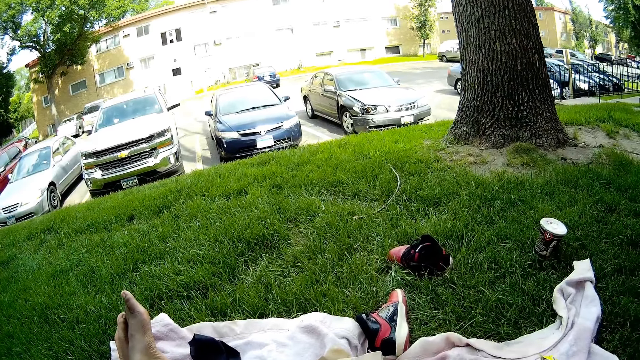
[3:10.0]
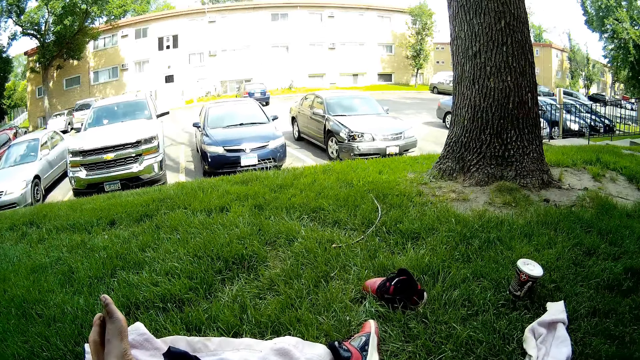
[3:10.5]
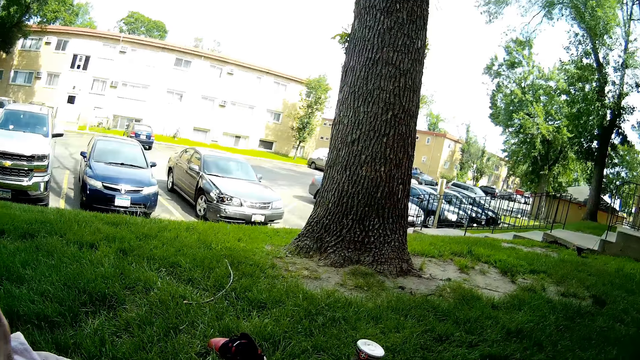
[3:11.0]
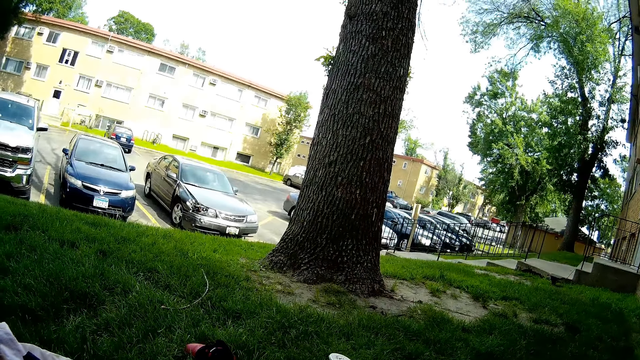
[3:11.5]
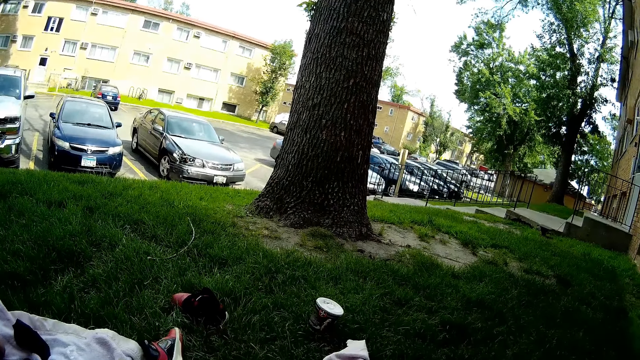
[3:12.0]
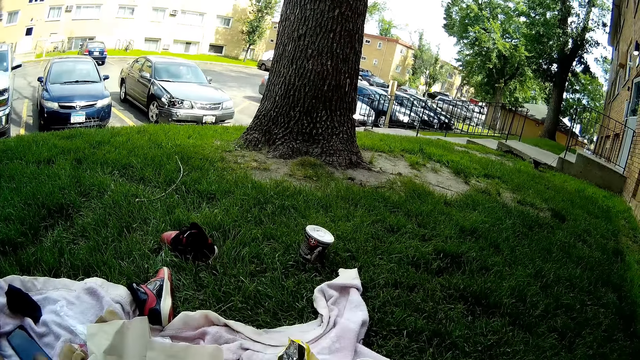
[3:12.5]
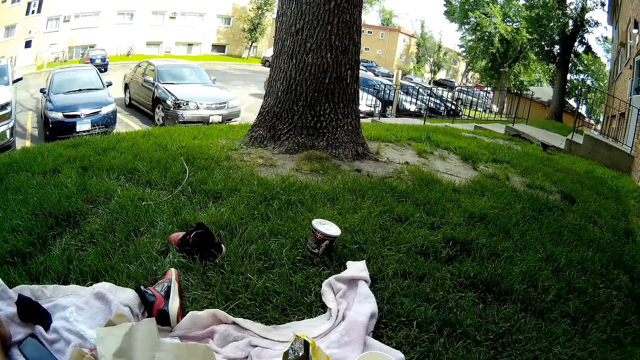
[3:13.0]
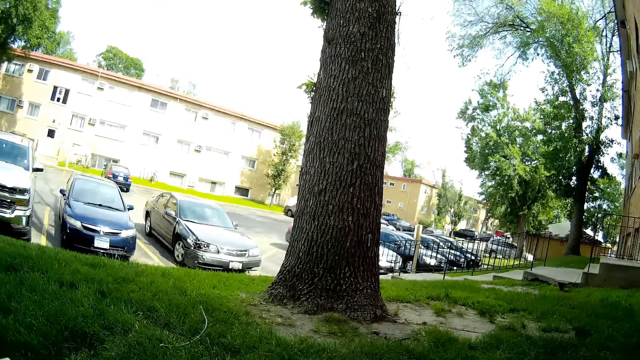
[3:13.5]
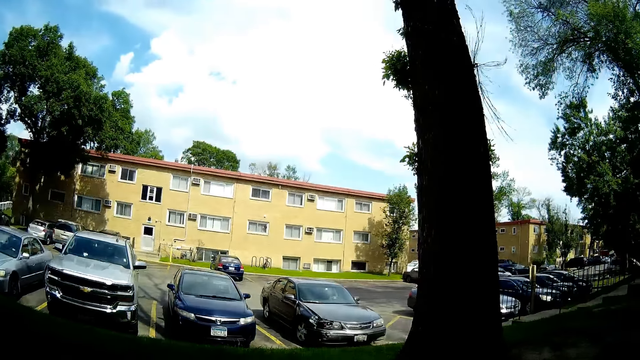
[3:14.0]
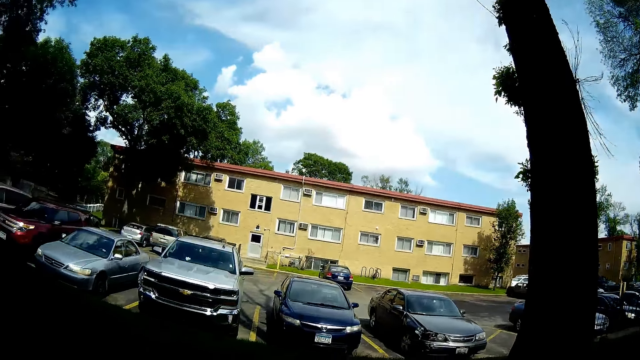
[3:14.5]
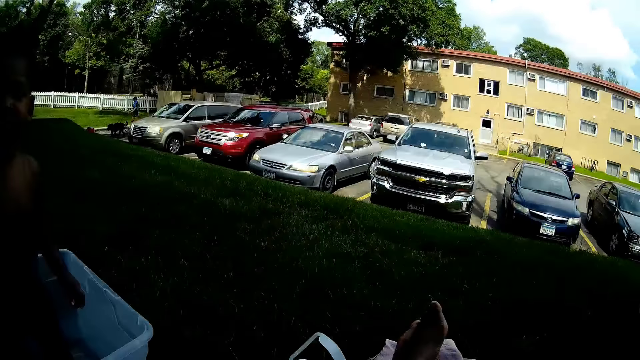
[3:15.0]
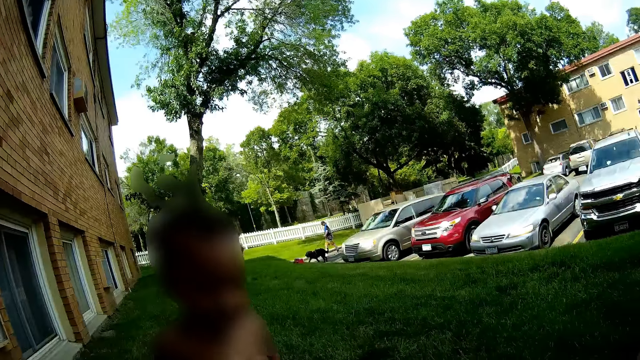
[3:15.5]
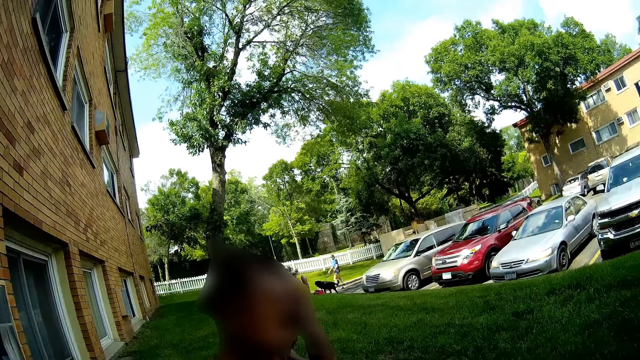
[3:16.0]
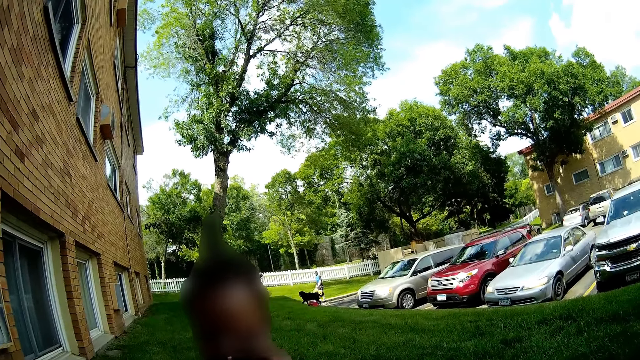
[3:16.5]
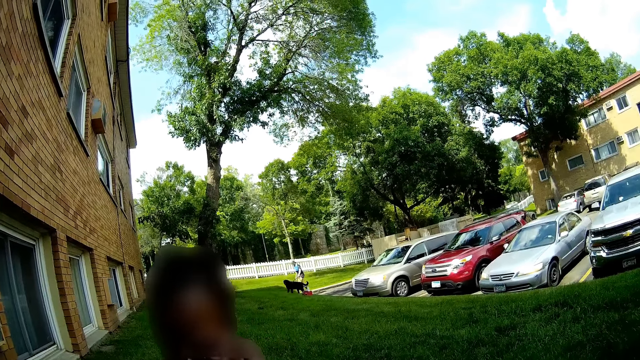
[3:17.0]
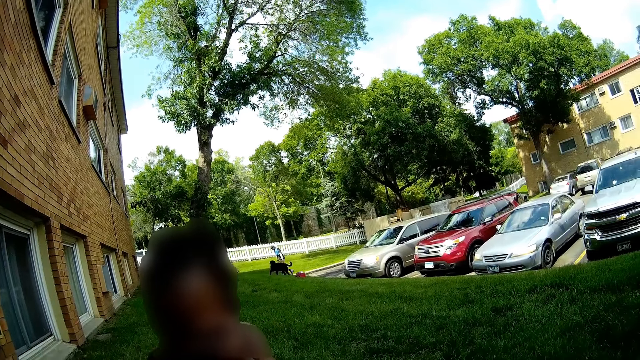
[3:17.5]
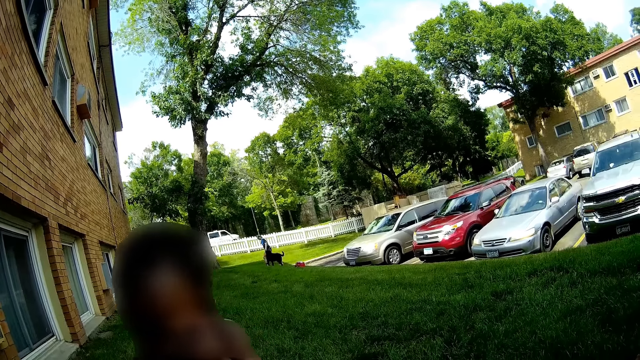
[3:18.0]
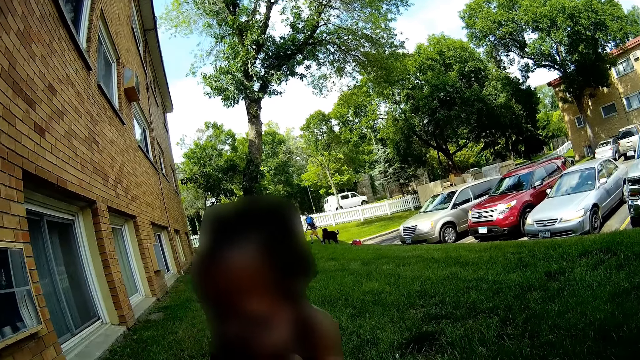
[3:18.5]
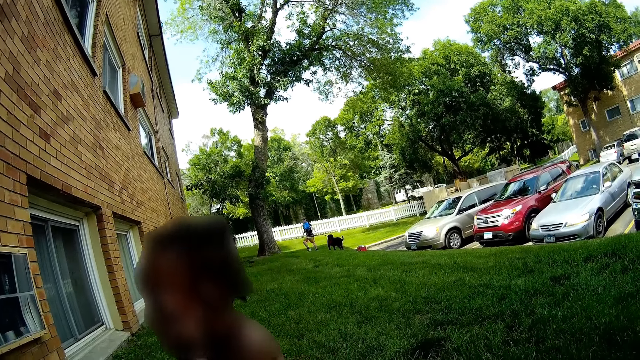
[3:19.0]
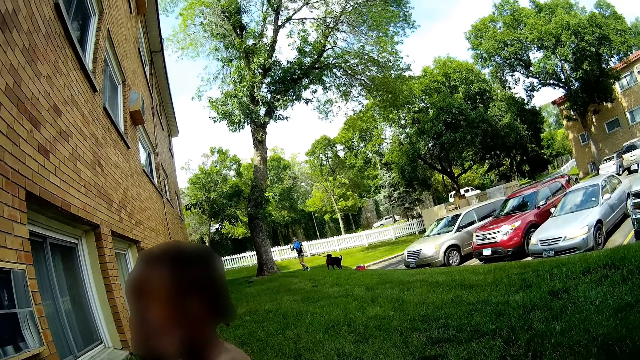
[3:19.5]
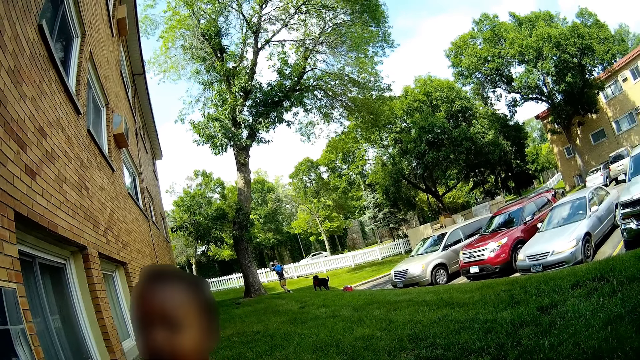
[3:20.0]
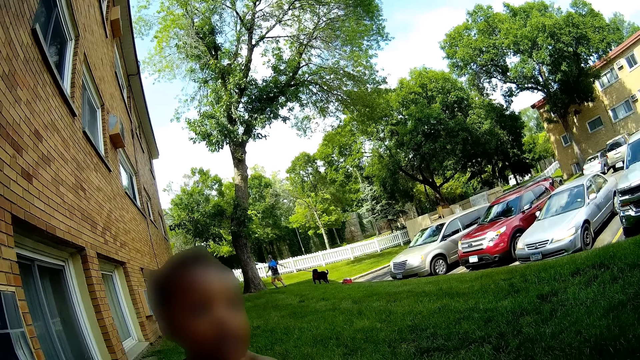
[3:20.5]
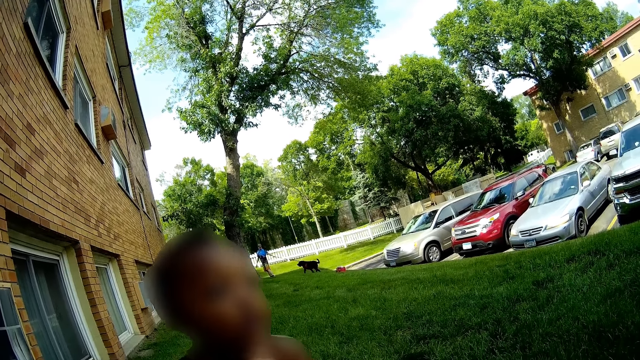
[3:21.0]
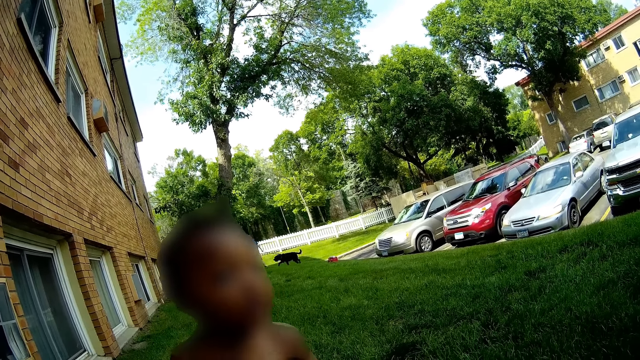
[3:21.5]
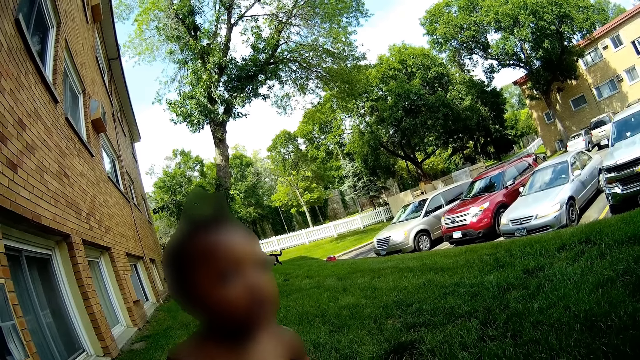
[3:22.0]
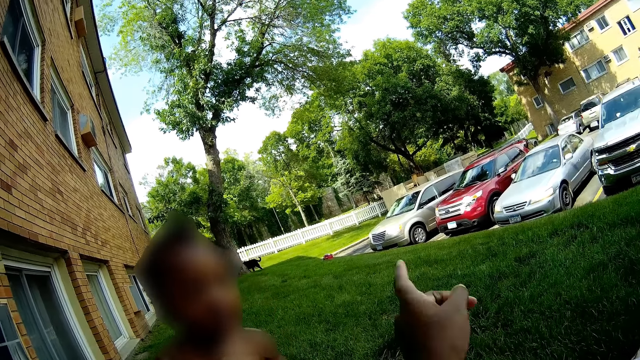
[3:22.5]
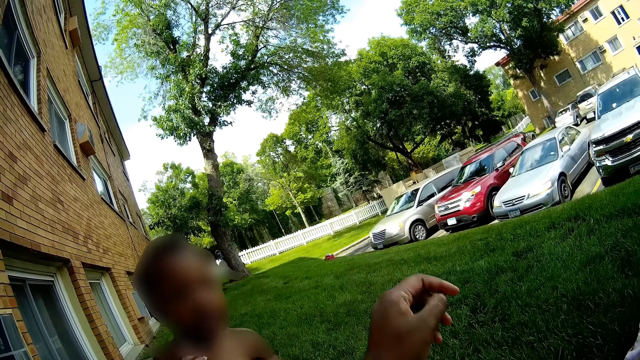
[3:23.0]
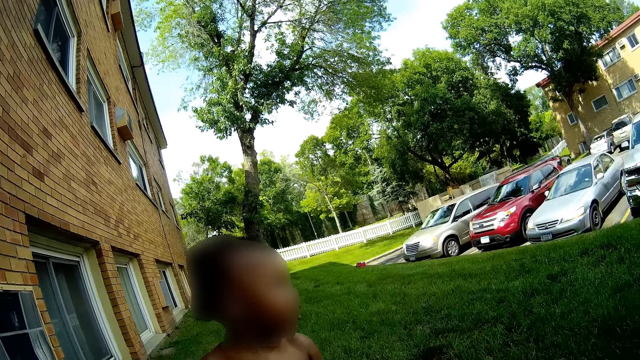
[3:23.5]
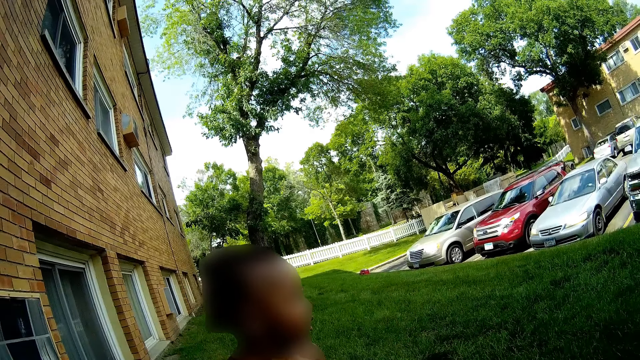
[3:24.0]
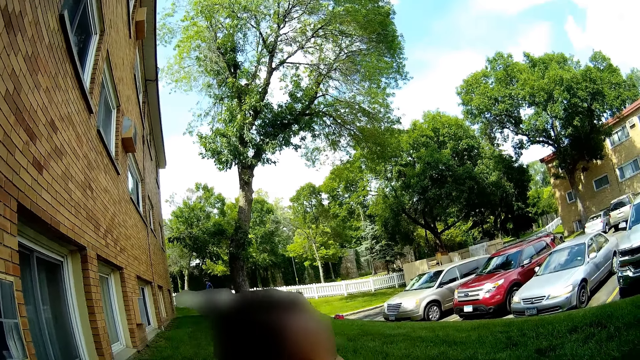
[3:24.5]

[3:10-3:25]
The camera wearer looks around. A man walks with a dog in the parking lot. The boy touches the side of his head with his left hand. The camera wearer interacts with the man. The boy stands beside the camera wearer. The camera wearer interacts with the boy. She points towards the direction of the man with her right hand.

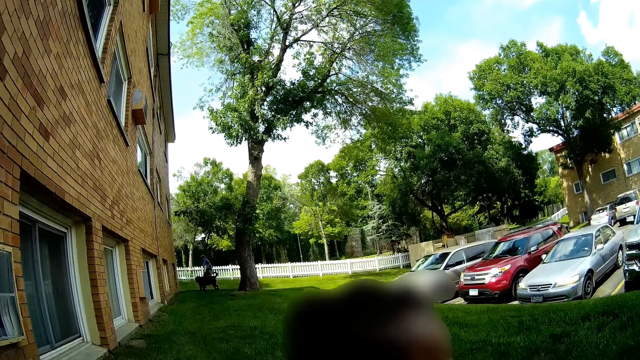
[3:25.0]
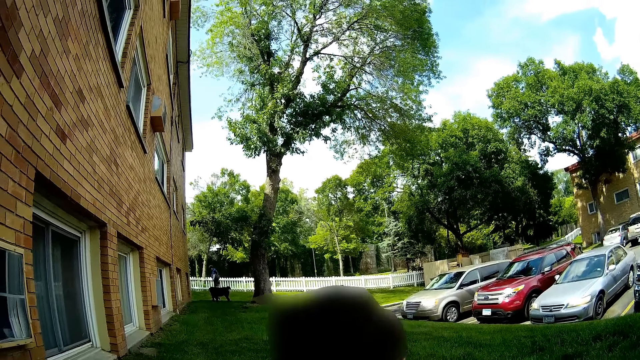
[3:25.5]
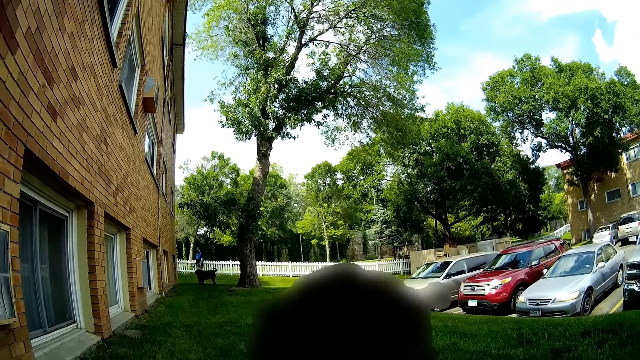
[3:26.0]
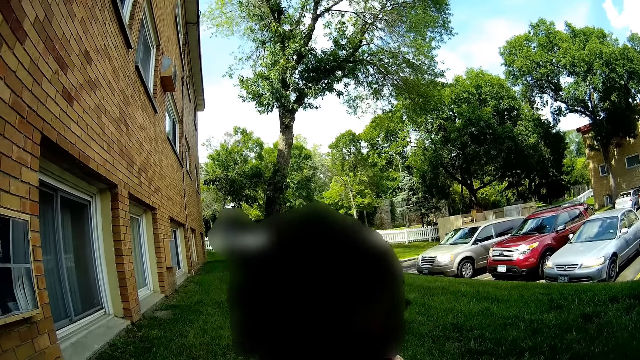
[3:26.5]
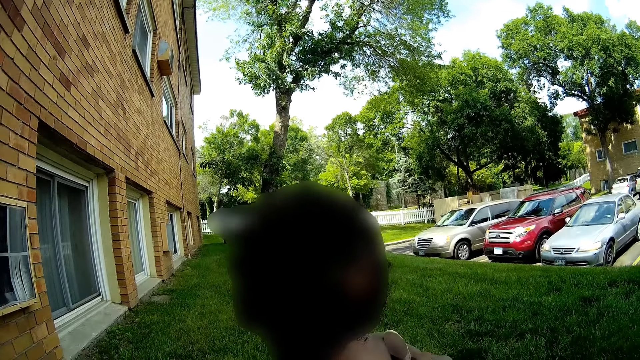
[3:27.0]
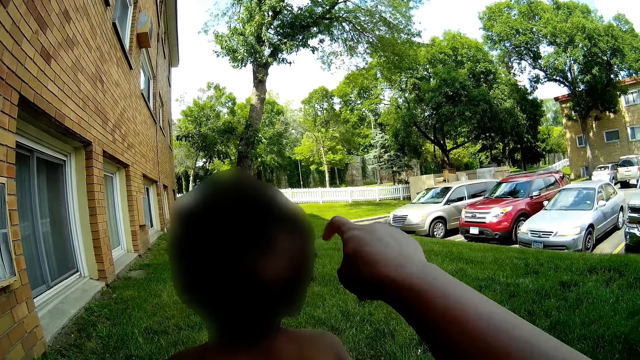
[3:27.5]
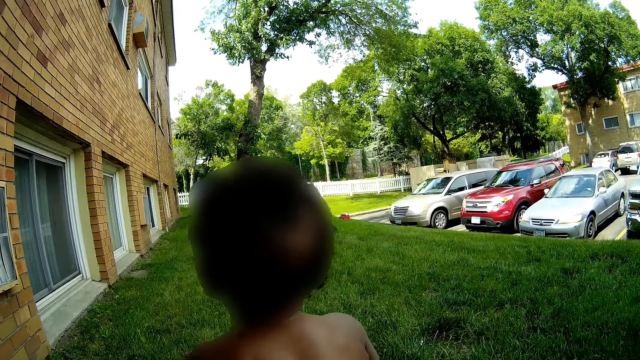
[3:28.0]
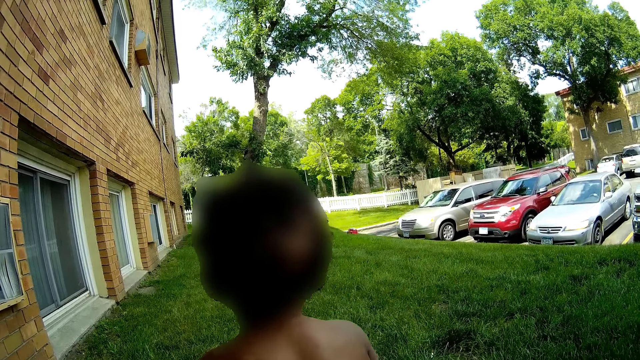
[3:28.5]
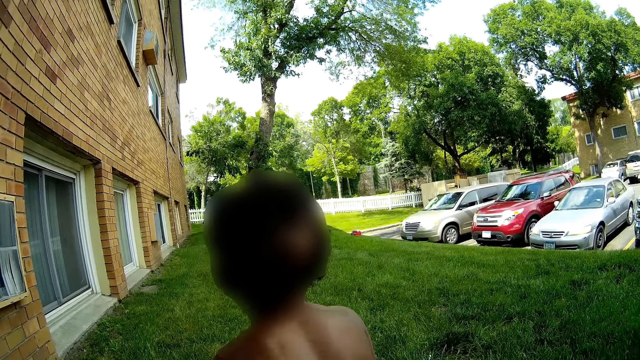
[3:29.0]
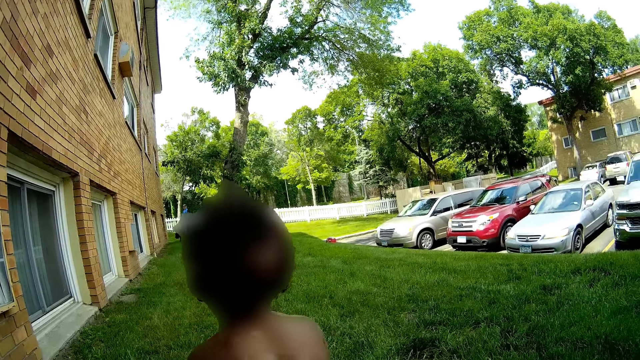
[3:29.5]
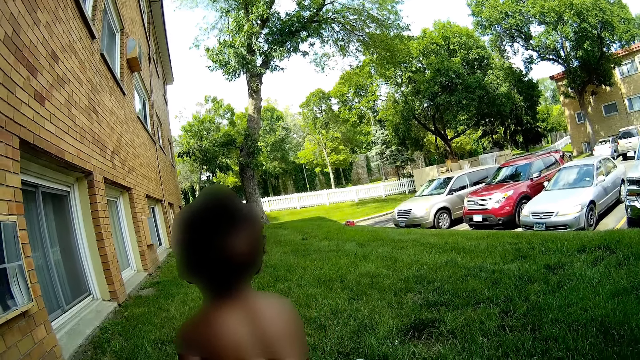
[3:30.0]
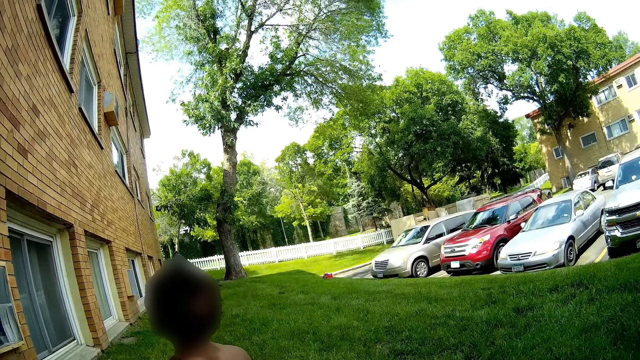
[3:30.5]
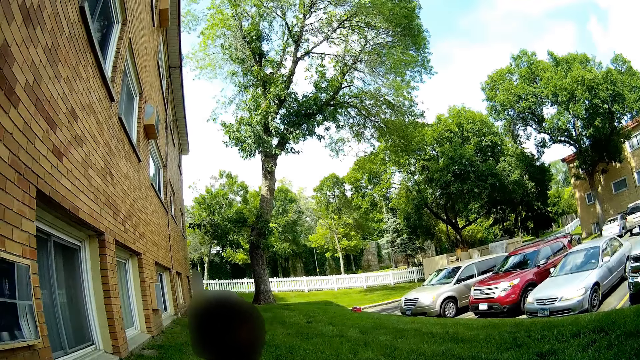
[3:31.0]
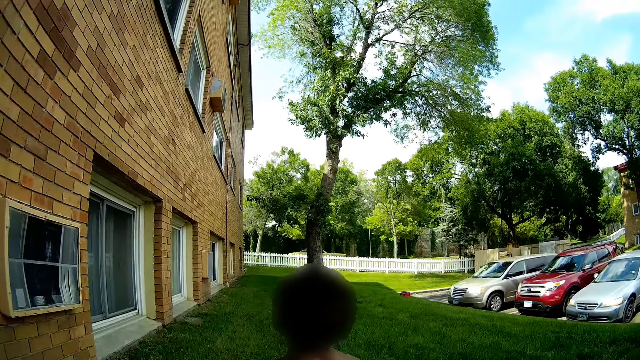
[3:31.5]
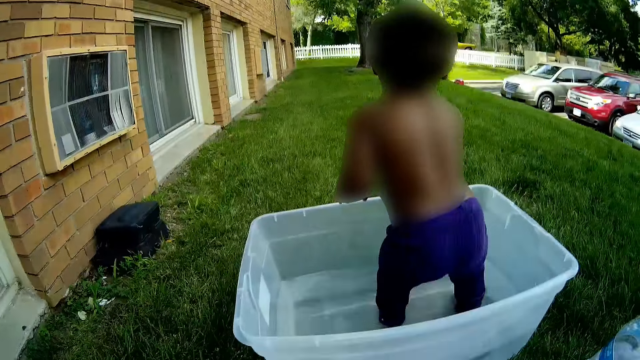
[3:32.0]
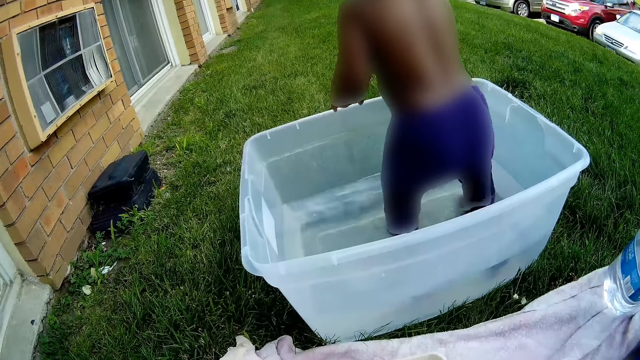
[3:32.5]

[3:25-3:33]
The boy stands beside the camera wearer. The camera wearer points towards the direction of the man with her right hand.
